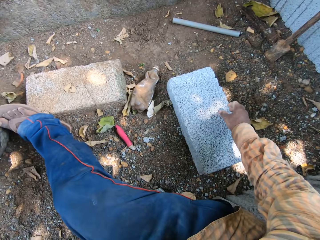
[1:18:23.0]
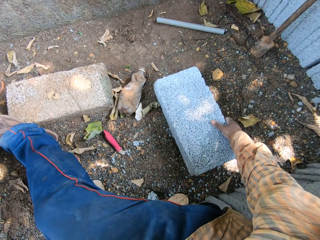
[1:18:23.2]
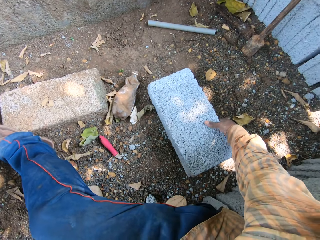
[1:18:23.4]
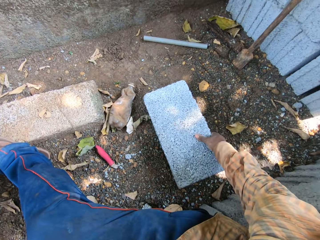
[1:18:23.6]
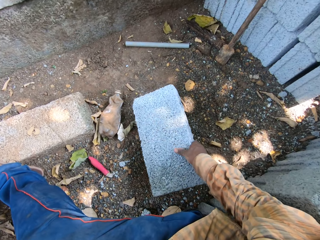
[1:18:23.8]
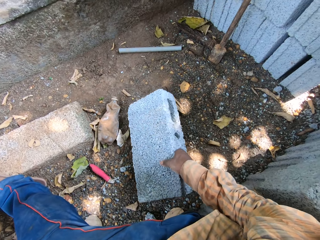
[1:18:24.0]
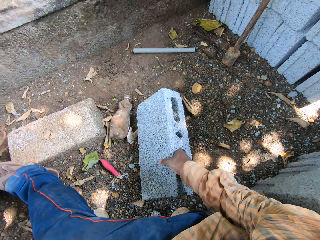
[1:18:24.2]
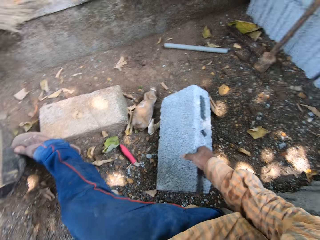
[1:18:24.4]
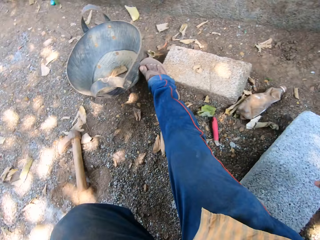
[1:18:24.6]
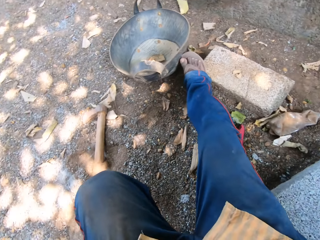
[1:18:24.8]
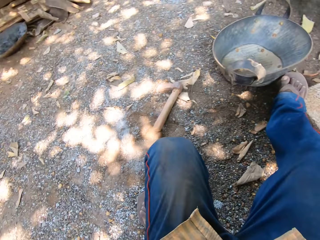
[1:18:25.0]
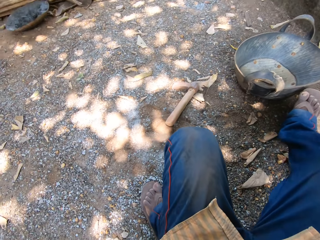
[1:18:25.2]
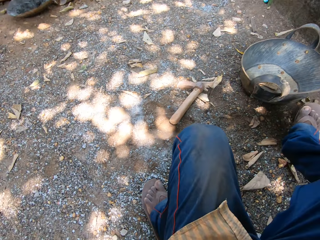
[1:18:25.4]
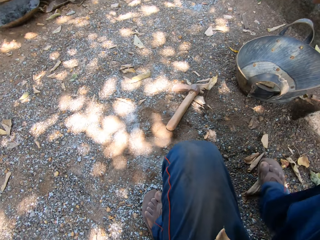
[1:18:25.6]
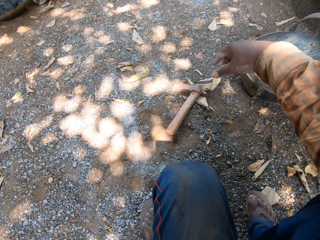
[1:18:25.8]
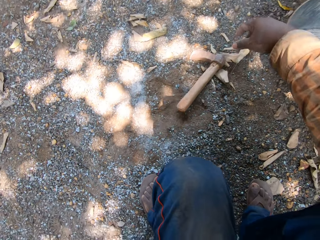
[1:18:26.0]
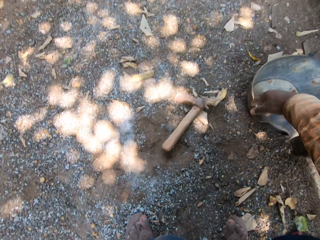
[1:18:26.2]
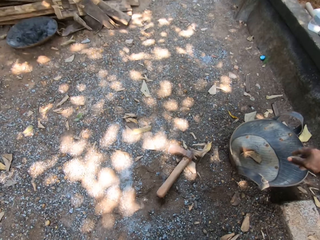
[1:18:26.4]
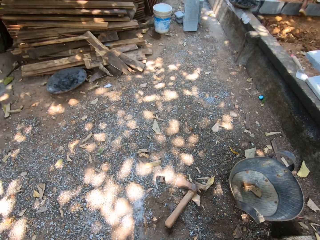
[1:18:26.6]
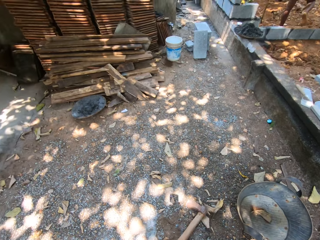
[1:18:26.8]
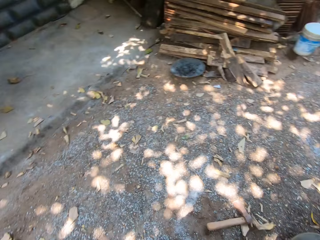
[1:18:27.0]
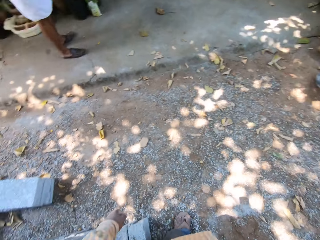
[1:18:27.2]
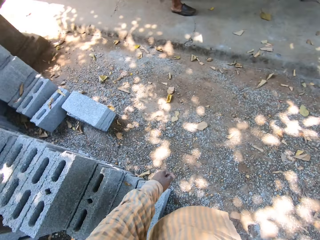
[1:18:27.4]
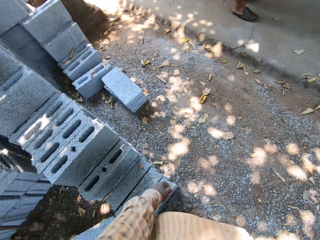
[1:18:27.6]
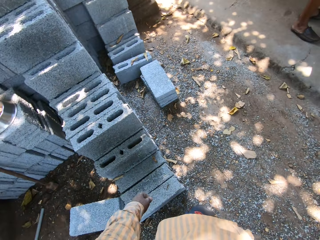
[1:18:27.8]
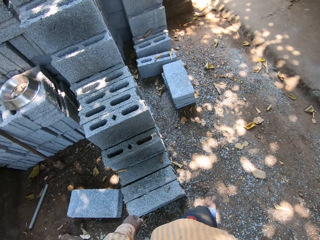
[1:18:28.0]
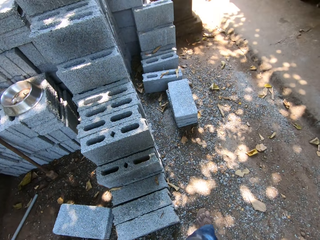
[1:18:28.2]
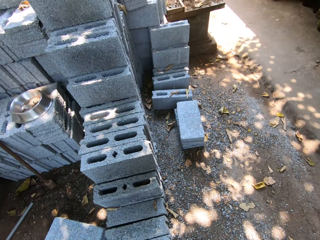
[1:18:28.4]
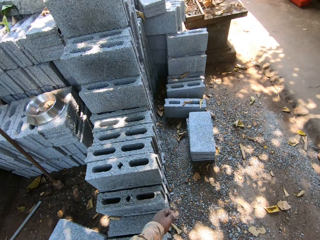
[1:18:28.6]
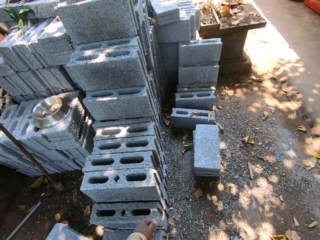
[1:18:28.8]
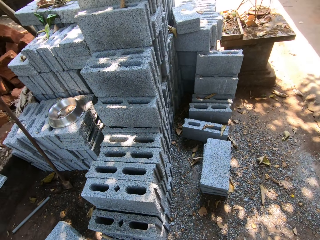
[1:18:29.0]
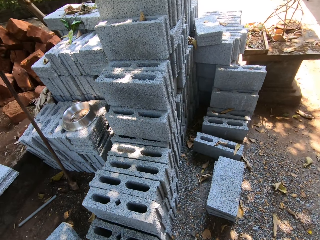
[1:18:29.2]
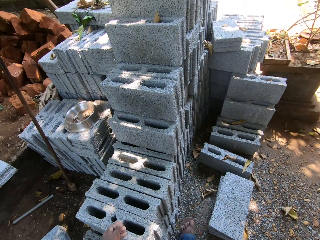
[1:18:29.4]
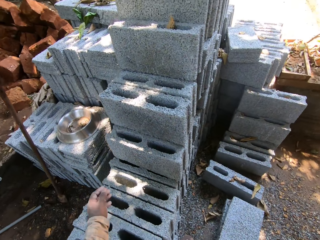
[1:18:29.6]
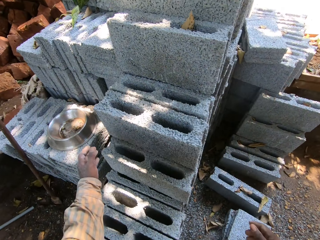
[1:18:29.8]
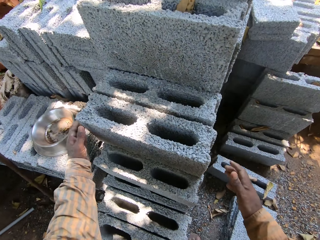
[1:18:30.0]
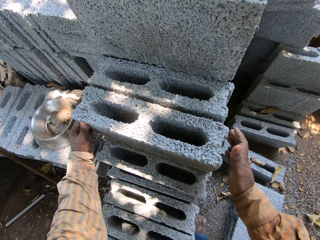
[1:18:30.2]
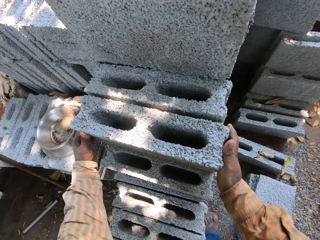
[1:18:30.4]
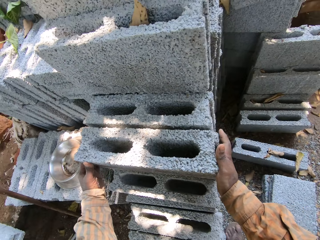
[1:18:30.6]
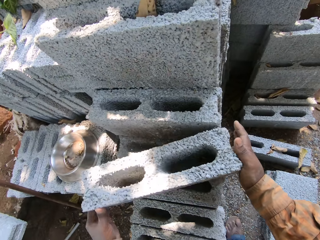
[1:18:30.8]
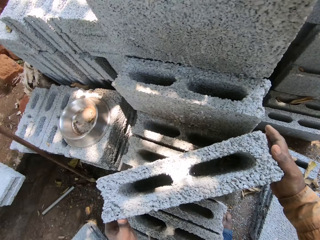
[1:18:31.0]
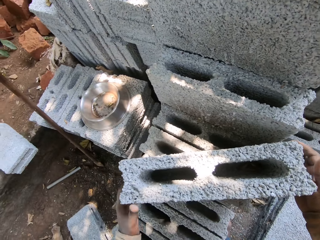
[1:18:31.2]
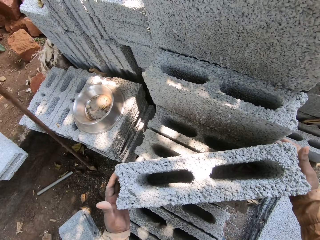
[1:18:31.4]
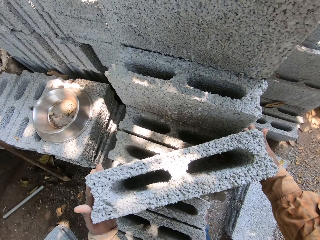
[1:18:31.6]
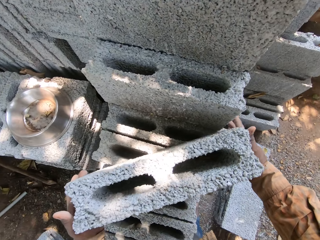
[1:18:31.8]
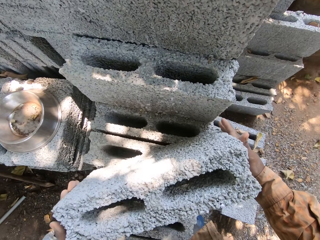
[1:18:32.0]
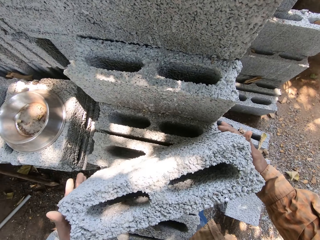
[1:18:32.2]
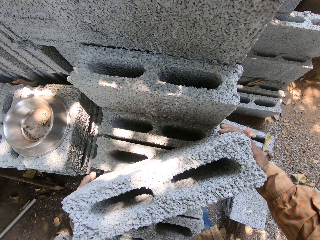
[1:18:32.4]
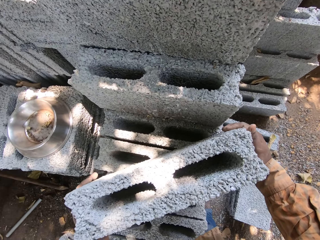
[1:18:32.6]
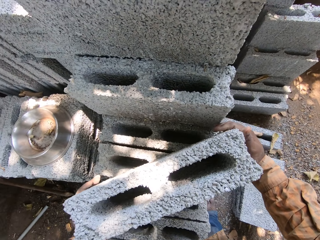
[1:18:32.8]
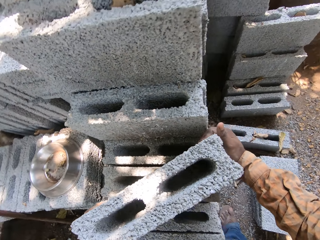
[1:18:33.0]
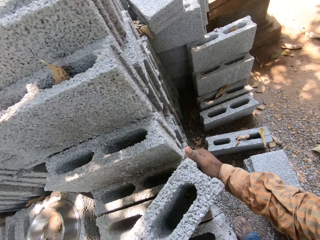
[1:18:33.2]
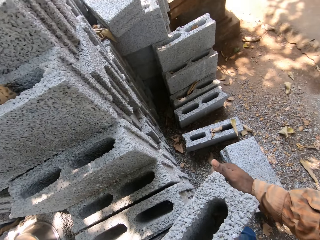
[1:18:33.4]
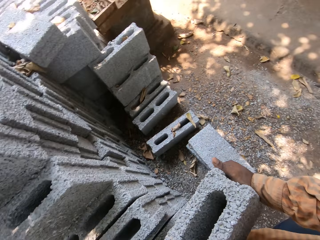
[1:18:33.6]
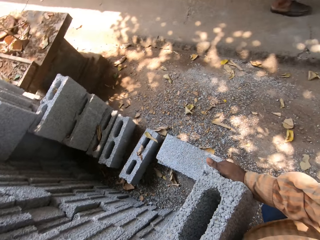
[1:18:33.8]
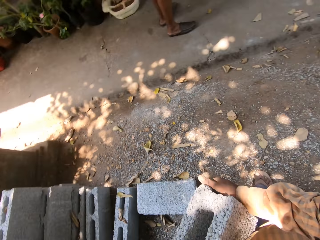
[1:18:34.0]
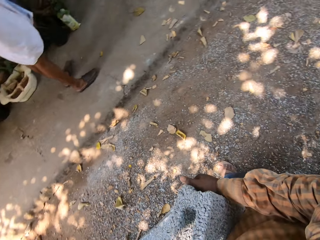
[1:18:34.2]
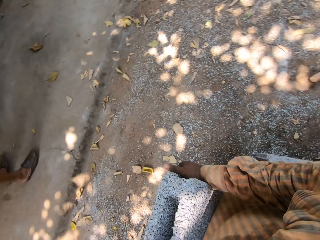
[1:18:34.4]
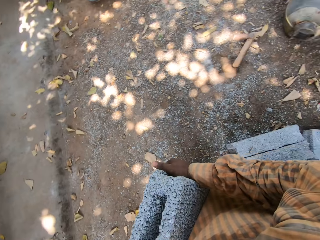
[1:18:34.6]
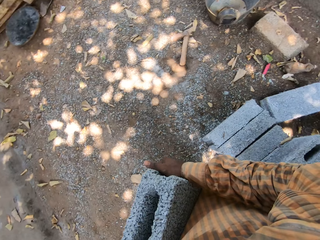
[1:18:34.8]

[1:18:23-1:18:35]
The camera wearer moves a brick on the ground with his right hand. He holds the brick. He drops the brick on the ground. He wakes up from the brick. He picks up a brick from the bricks on the ground with his hands.

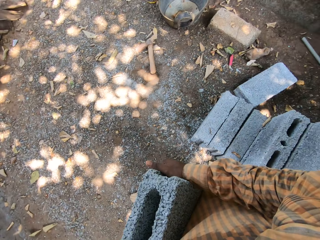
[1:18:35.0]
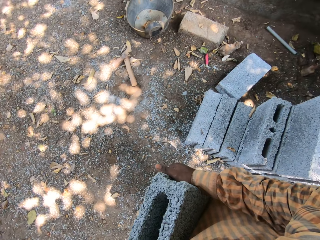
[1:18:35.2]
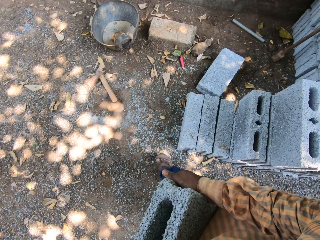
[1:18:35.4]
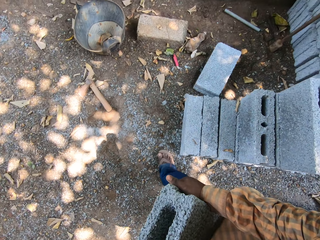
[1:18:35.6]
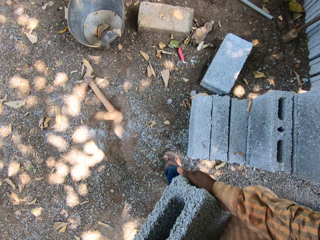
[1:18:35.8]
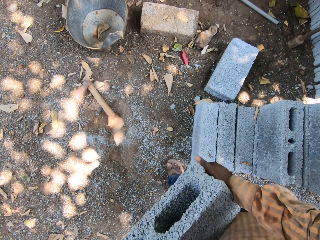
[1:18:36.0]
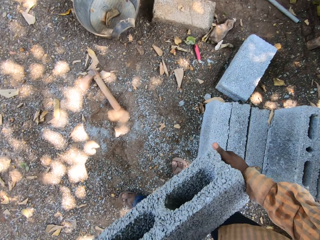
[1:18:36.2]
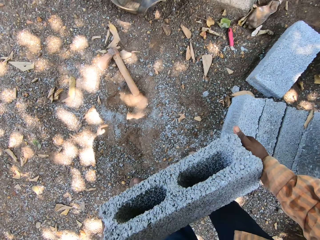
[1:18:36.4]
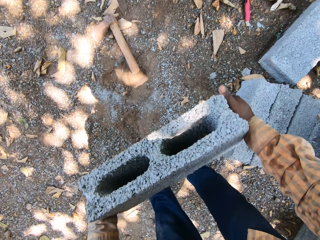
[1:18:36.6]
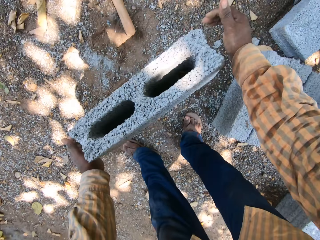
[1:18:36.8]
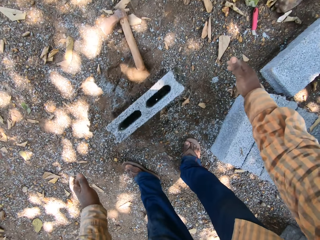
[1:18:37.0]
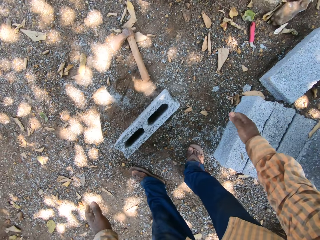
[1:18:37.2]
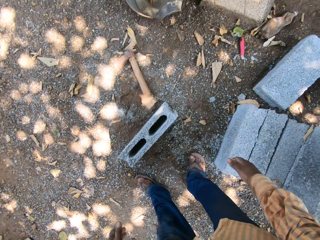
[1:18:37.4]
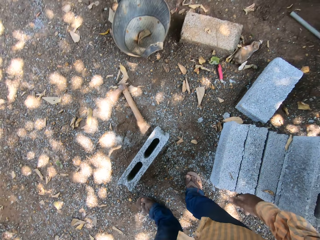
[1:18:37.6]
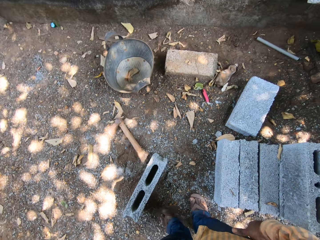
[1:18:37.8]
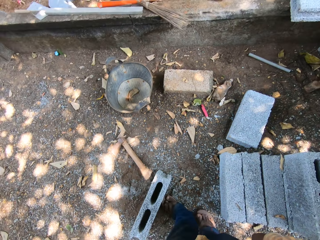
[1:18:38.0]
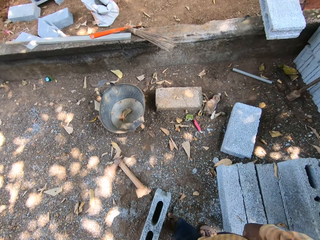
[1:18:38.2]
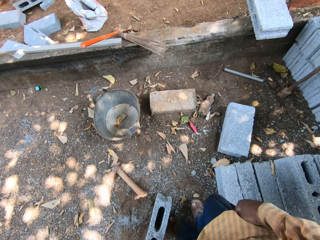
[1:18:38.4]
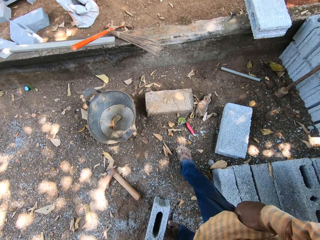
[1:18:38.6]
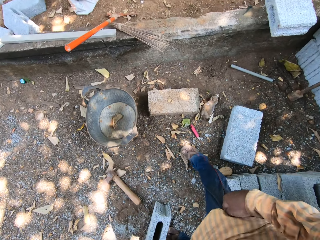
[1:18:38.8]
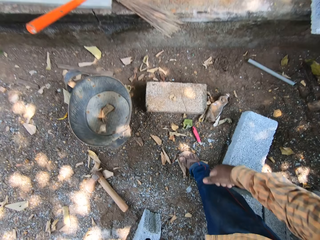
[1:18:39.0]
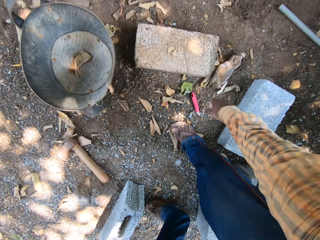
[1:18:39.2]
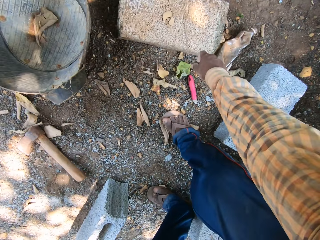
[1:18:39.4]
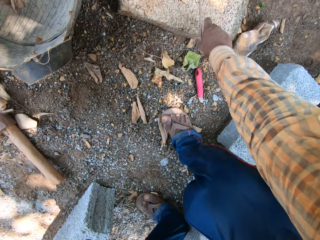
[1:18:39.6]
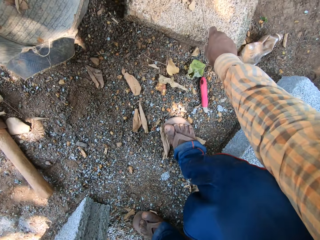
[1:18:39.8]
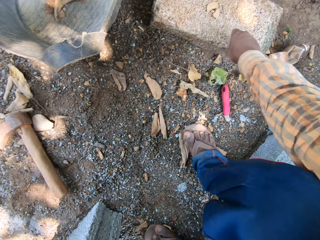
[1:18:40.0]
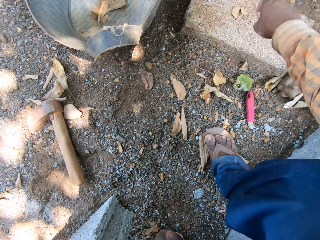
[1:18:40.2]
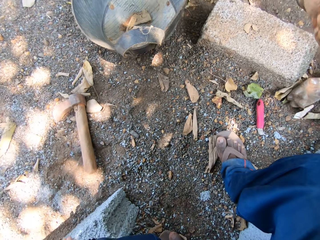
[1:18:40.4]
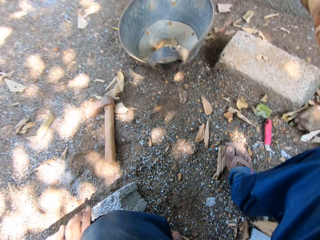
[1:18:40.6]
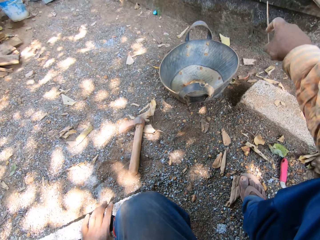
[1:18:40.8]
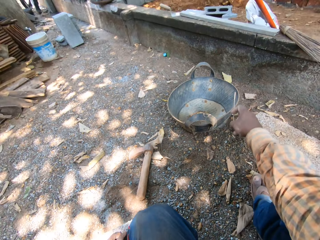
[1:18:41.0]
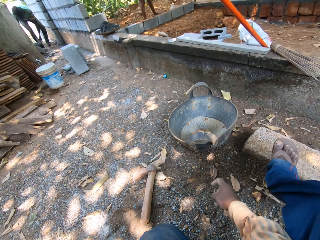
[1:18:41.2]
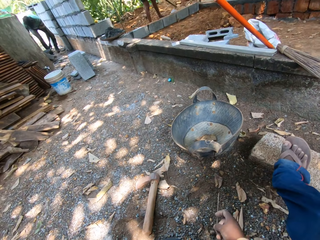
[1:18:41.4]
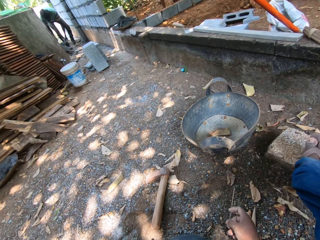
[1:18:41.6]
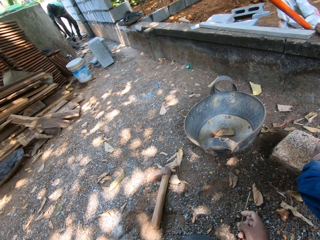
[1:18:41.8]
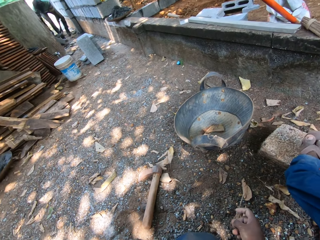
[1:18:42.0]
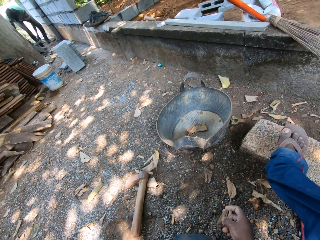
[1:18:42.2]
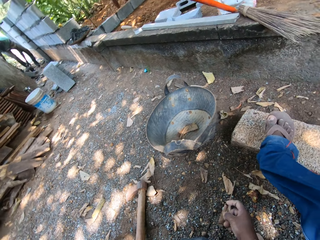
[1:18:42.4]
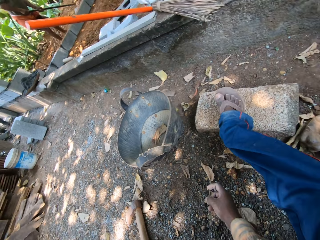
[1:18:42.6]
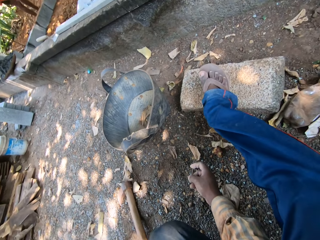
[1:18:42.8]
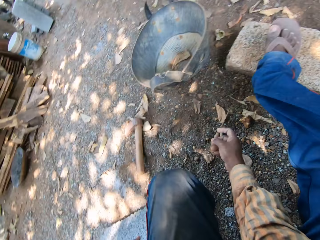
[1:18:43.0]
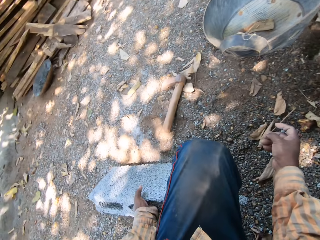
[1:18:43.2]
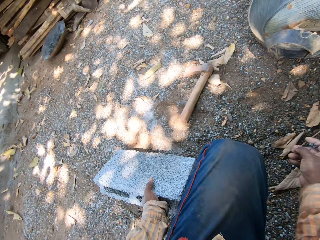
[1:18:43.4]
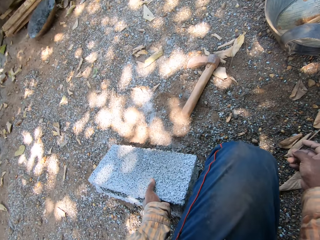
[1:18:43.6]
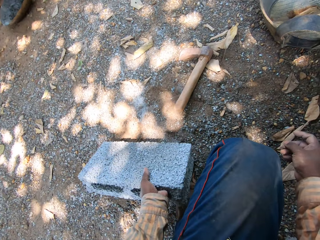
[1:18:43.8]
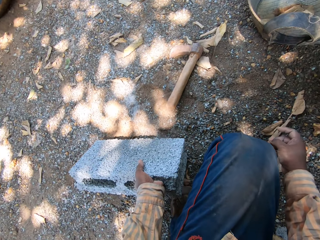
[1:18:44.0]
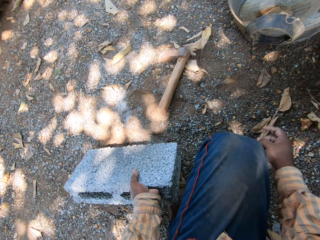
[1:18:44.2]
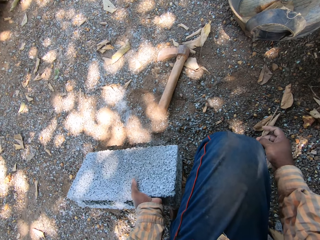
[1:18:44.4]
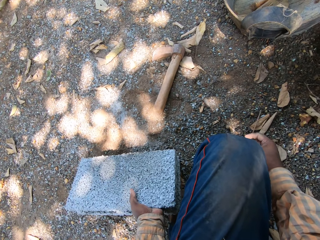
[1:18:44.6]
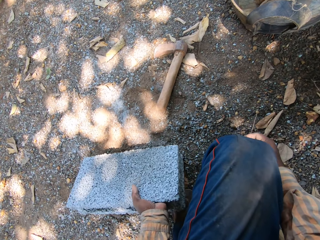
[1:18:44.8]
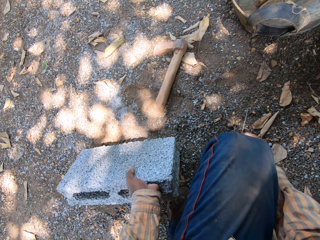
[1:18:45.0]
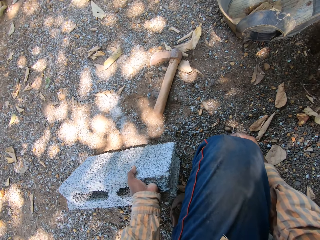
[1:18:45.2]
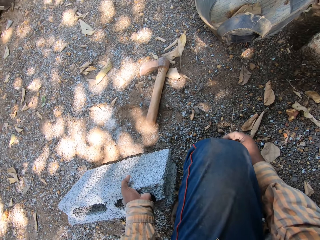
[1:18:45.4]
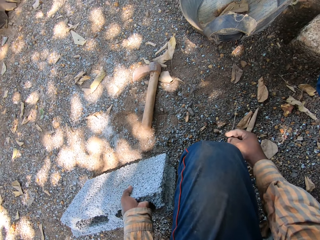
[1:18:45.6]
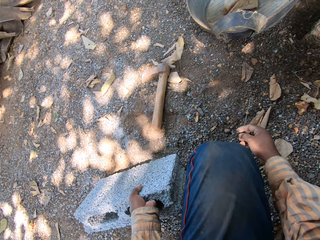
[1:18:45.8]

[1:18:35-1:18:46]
The camera wearer drops the brick in his hands on the ground. He picks up the stick on the brick with his right hand. He steps on the brick. He moves the brick on the ground with his left hand.
